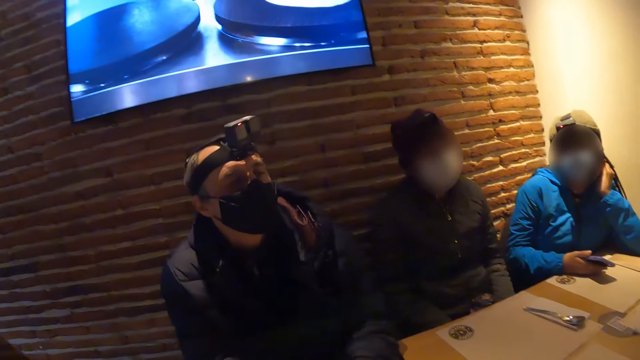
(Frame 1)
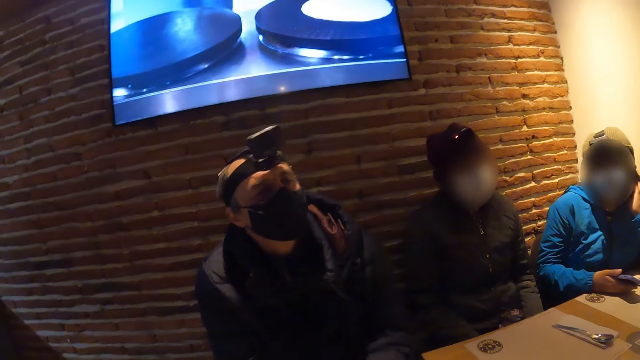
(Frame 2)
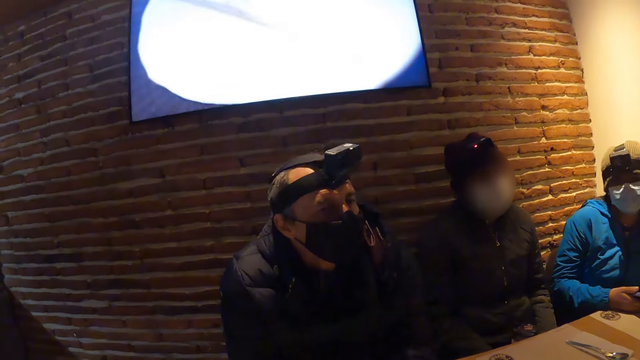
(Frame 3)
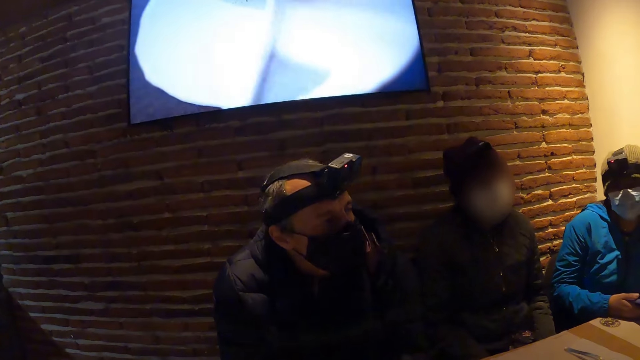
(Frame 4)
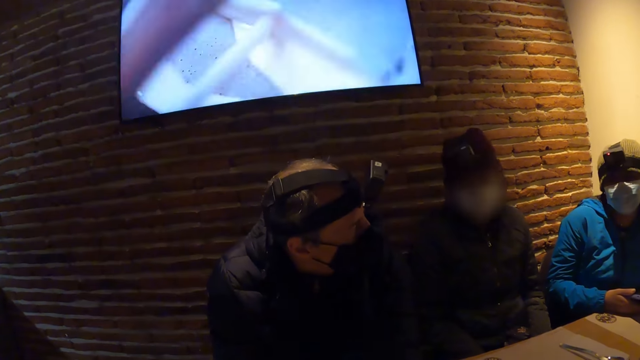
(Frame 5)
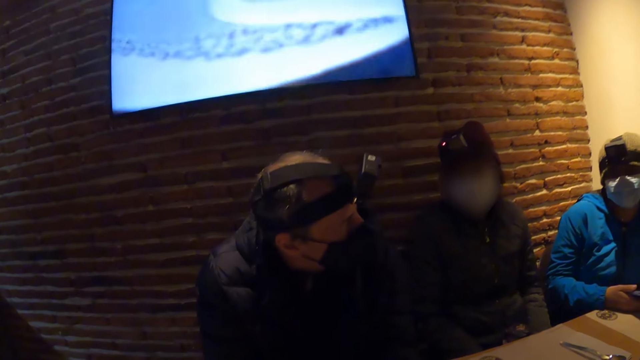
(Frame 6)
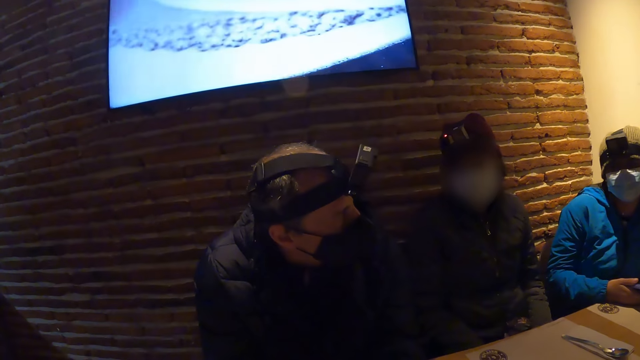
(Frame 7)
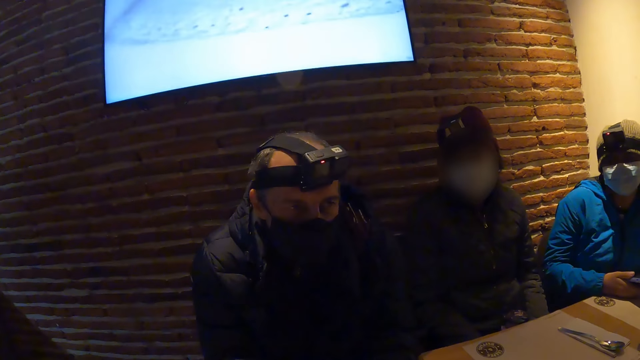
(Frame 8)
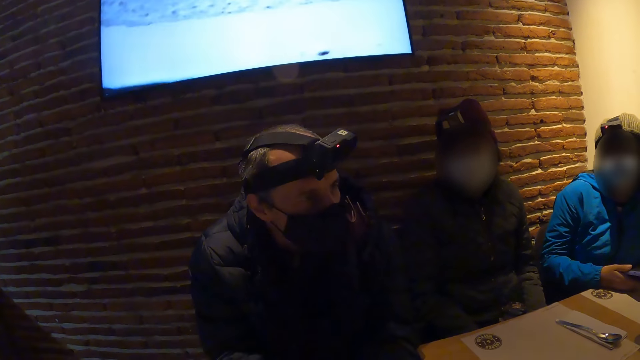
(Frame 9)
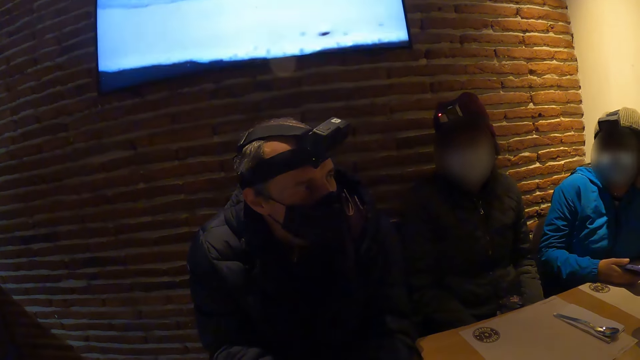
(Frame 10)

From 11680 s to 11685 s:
The camera wearer watches television.

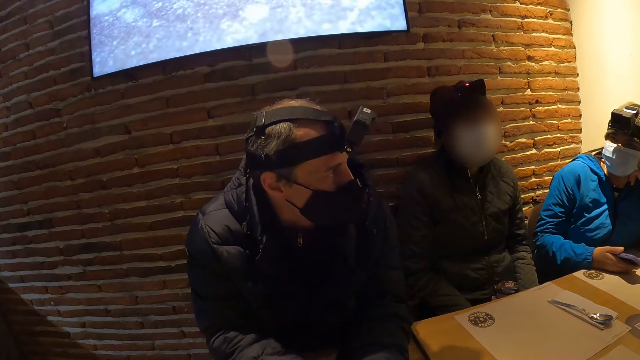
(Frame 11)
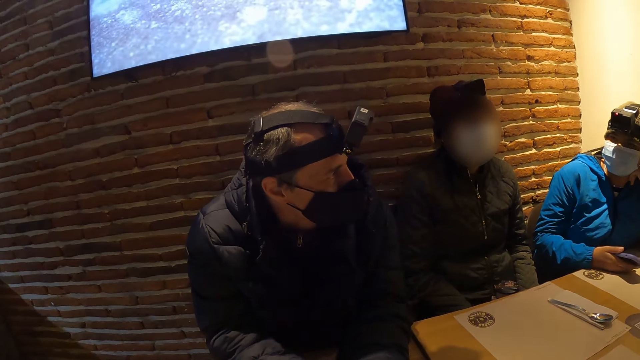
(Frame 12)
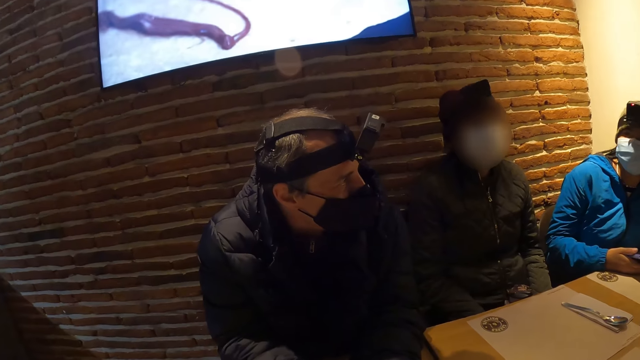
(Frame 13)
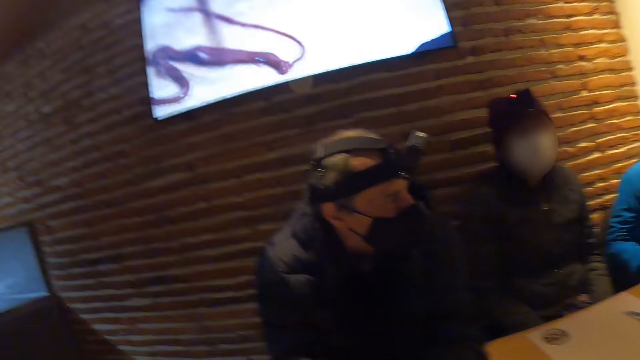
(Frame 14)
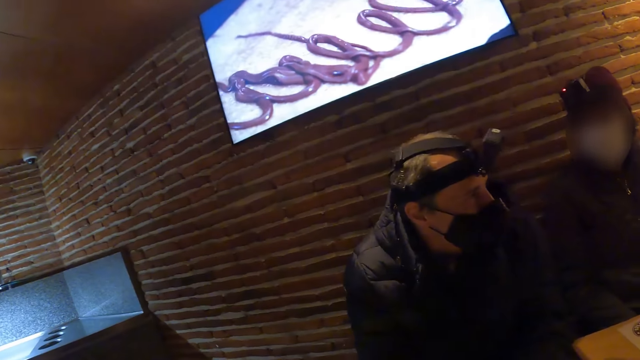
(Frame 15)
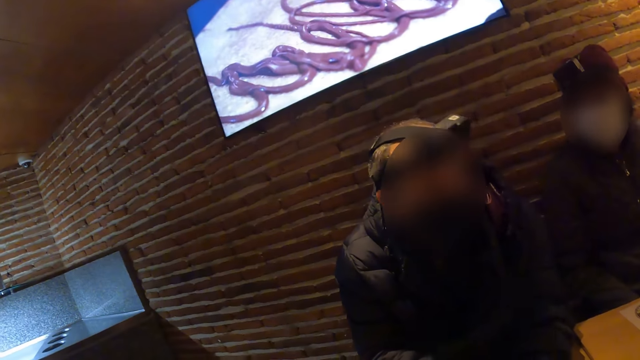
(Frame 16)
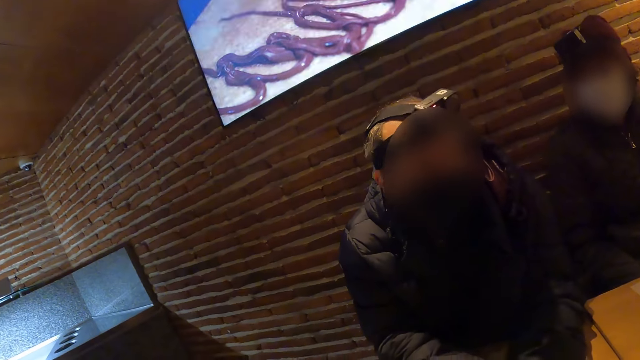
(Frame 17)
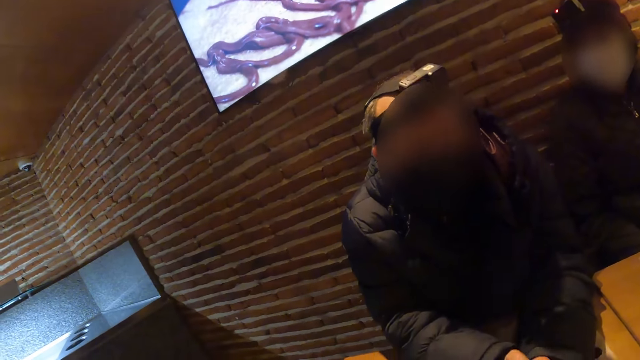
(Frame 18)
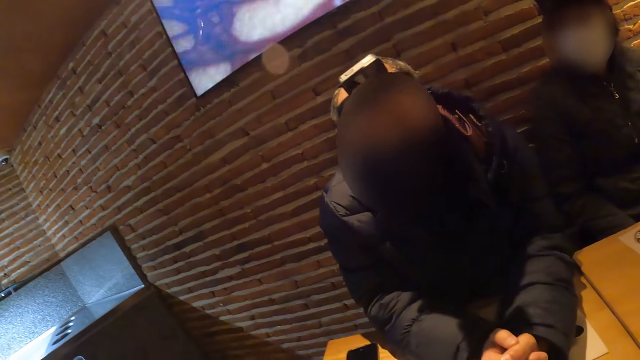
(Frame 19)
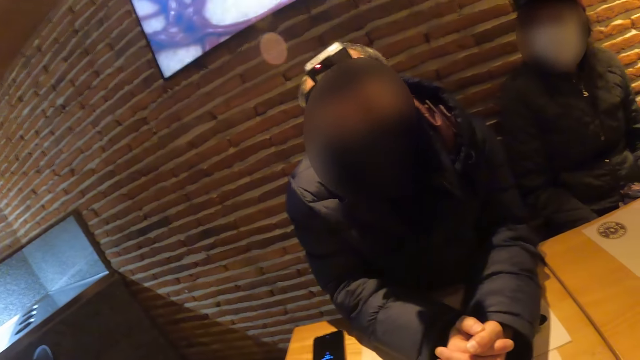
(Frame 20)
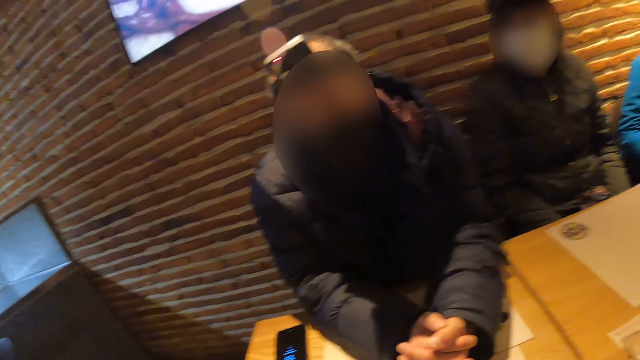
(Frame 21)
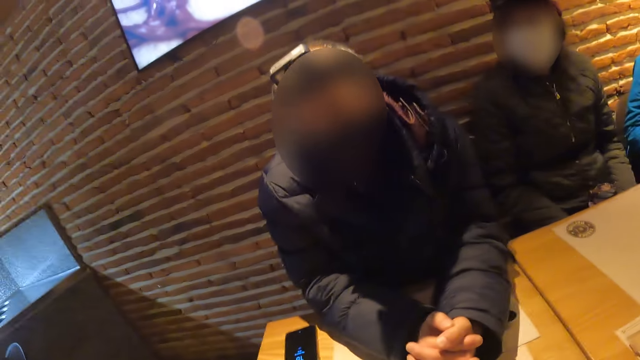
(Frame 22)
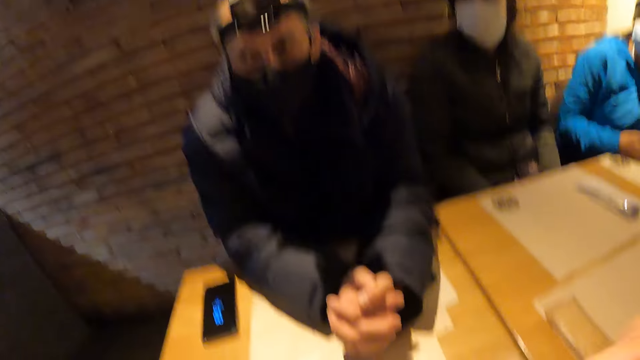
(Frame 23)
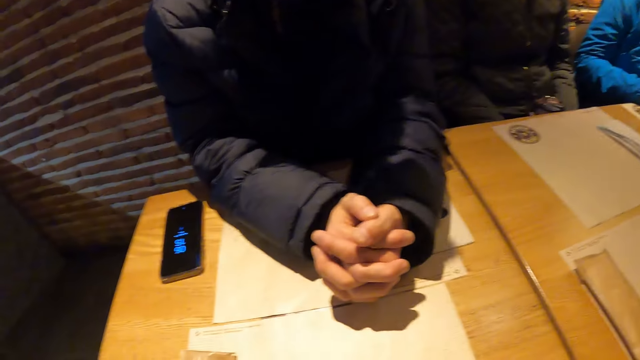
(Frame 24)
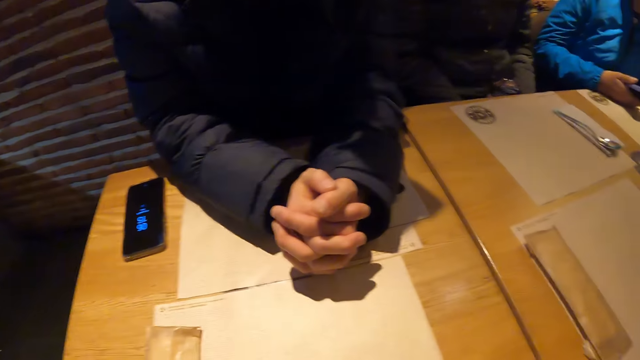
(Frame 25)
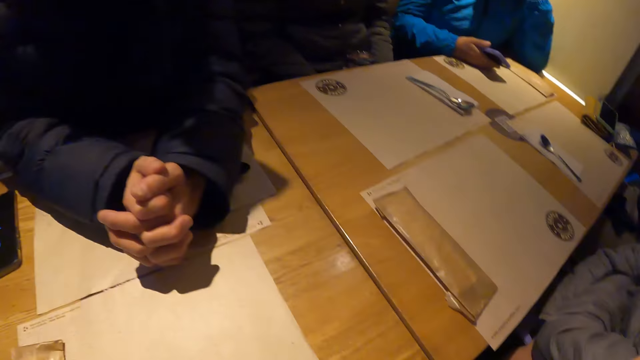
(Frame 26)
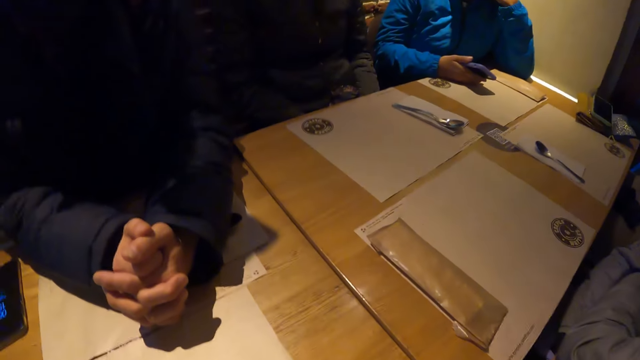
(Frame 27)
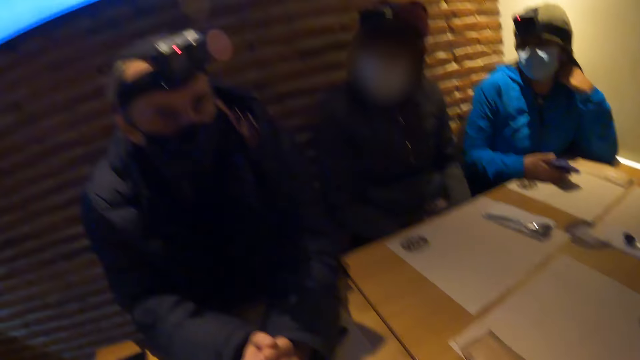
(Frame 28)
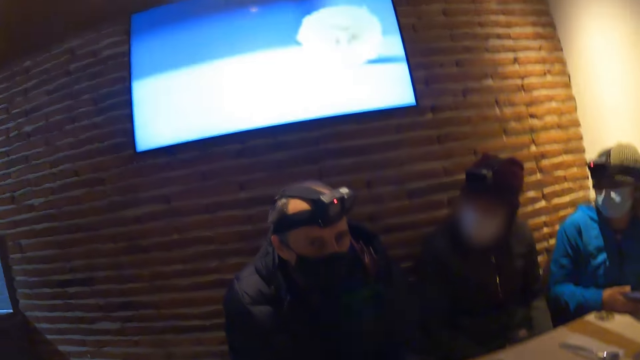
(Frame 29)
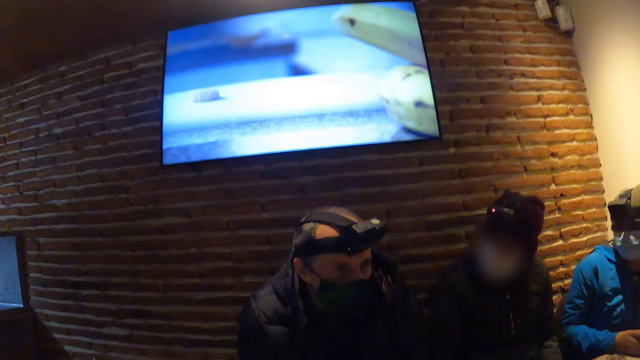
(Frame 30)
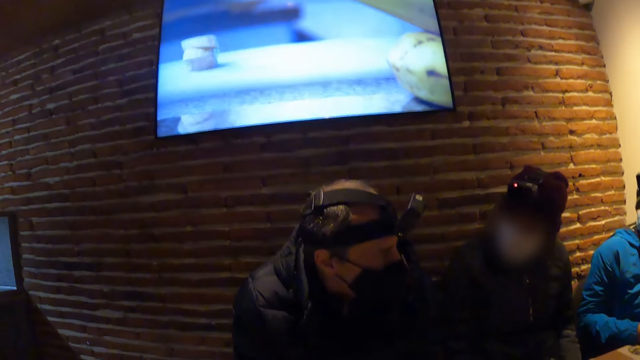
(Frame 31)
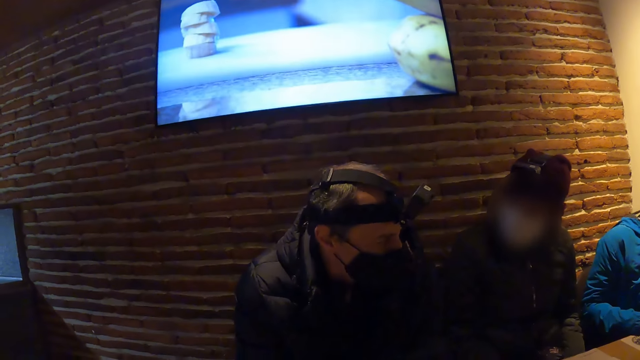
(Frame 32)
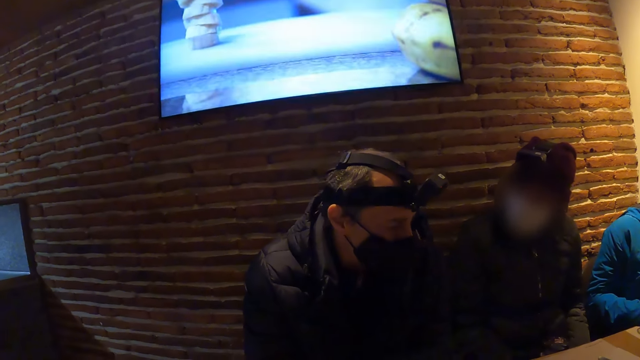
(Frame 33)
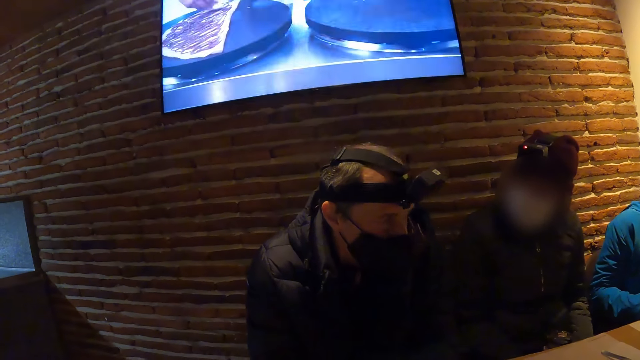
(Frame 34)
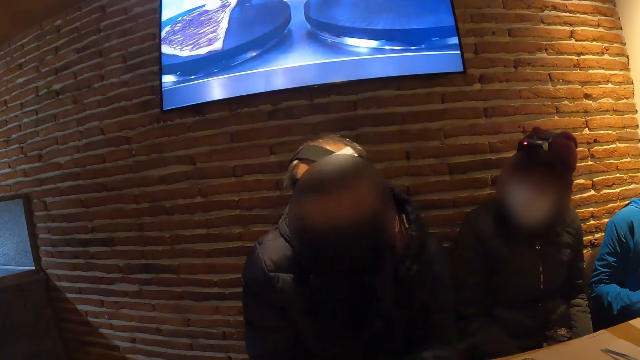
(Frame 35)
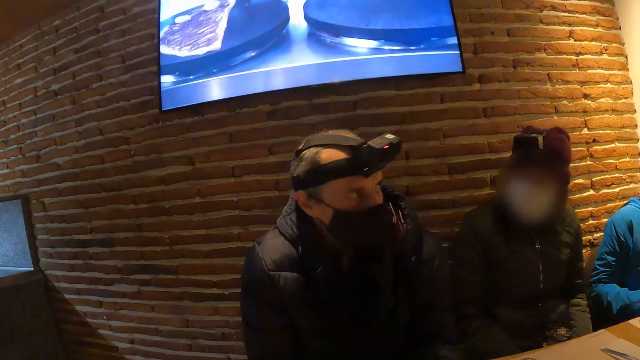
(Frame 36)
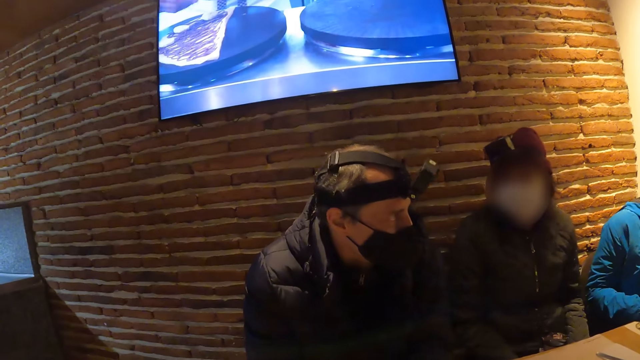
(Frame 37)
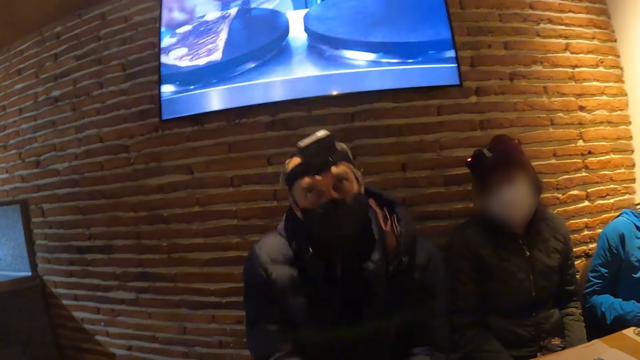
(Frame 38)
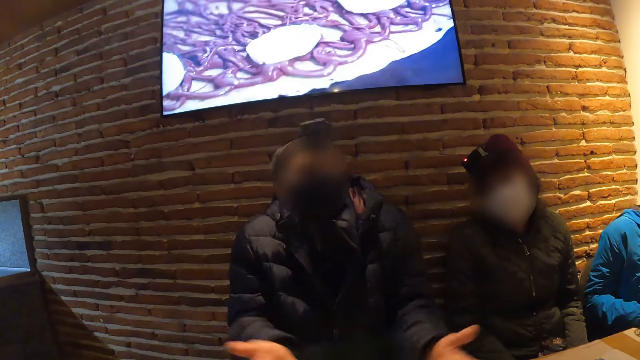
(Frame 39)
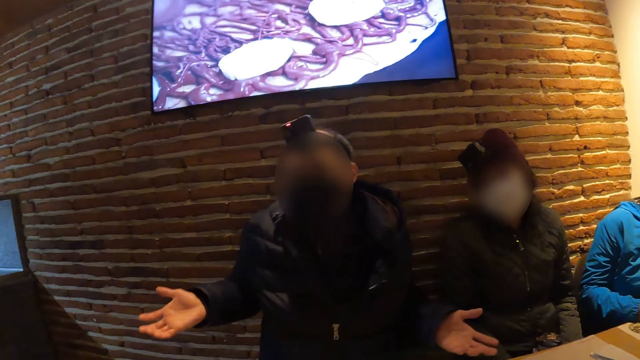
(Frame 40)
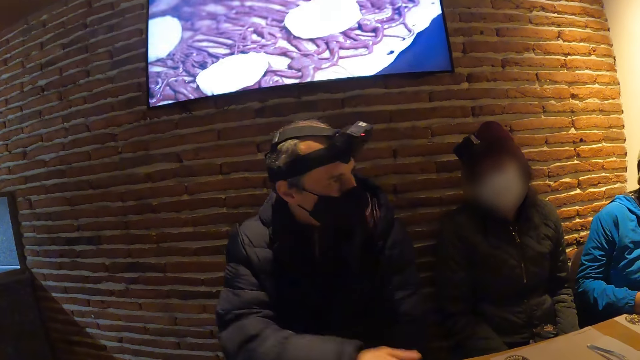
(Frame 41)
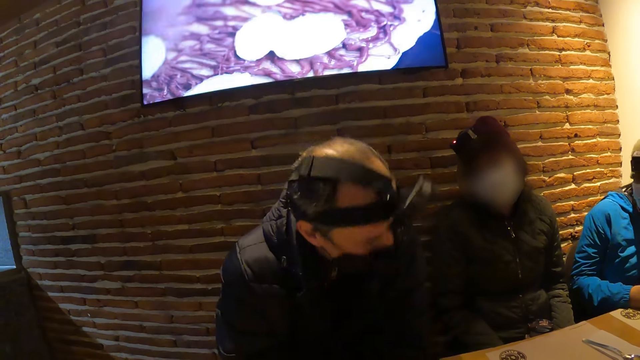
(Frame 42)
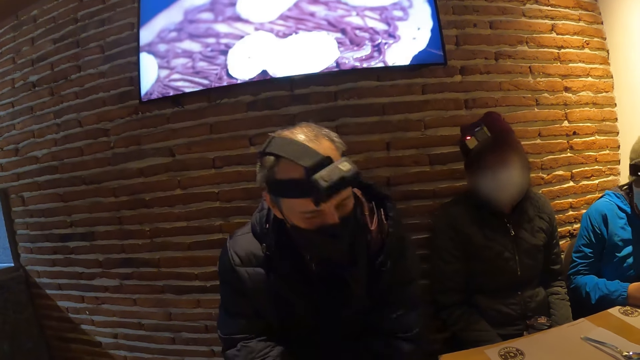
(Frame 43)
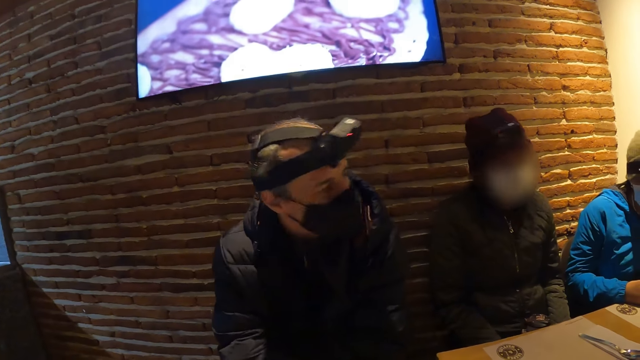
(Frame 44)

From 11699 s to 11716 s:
The camera wearer looks at the man. They look around. They watch television. The man gestures with his hands.
